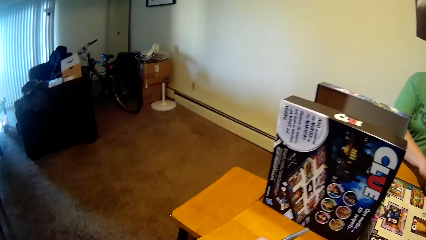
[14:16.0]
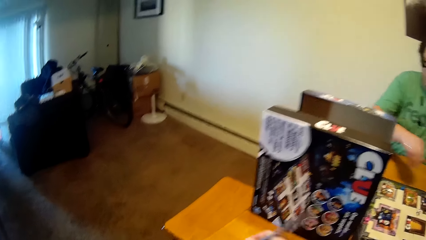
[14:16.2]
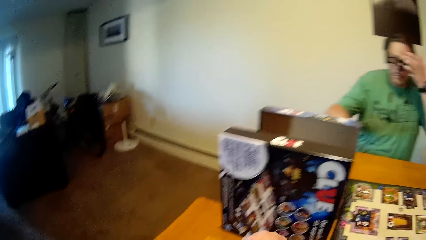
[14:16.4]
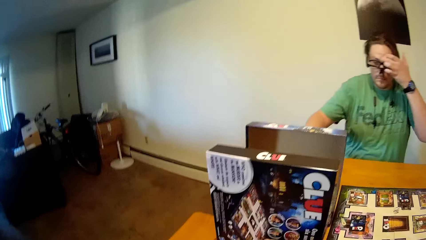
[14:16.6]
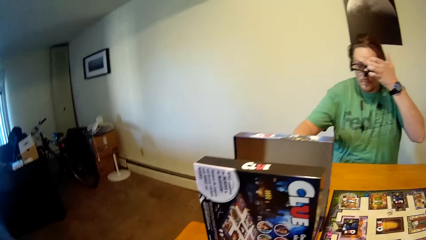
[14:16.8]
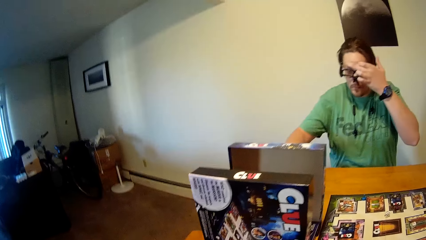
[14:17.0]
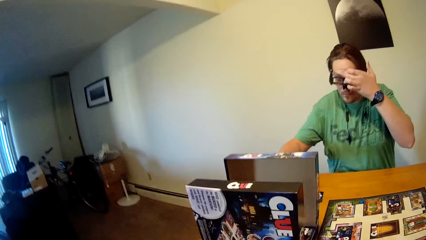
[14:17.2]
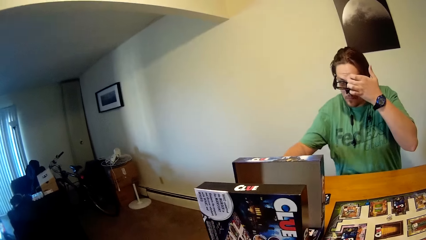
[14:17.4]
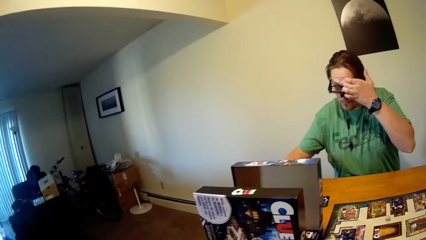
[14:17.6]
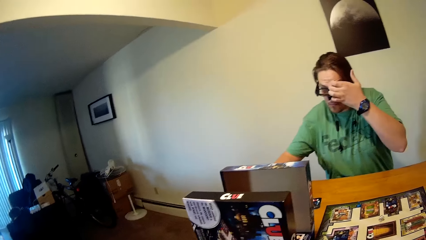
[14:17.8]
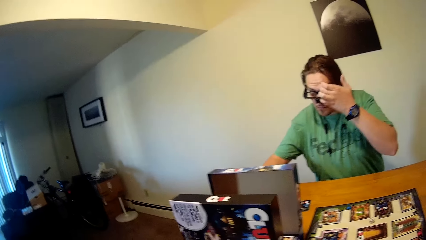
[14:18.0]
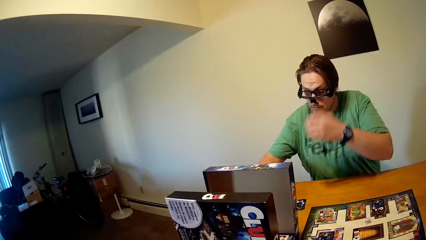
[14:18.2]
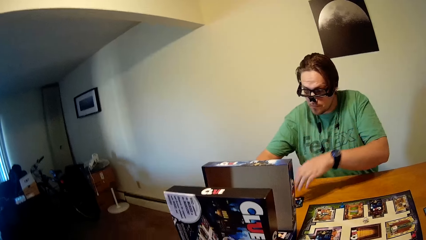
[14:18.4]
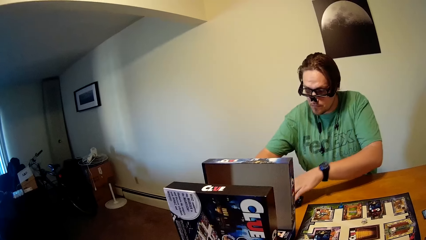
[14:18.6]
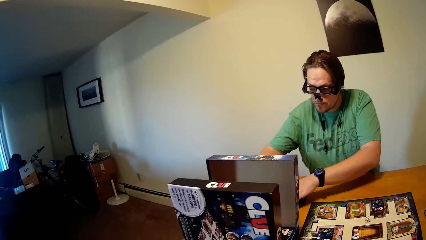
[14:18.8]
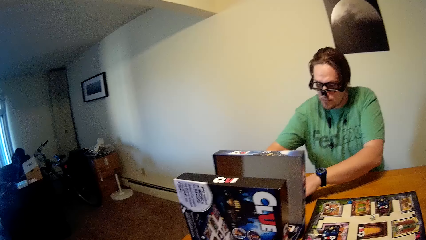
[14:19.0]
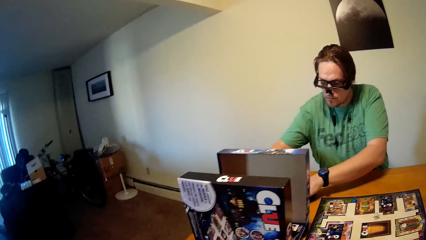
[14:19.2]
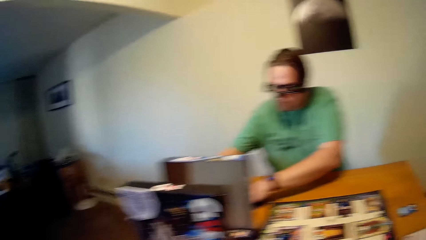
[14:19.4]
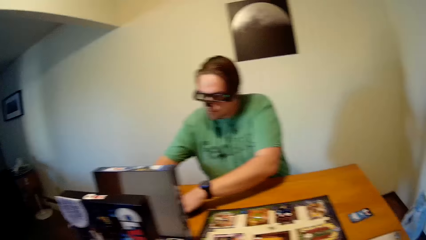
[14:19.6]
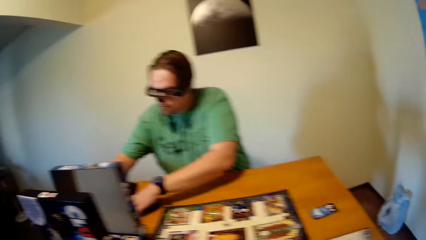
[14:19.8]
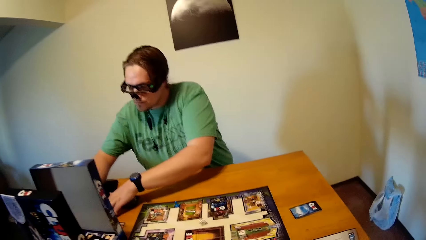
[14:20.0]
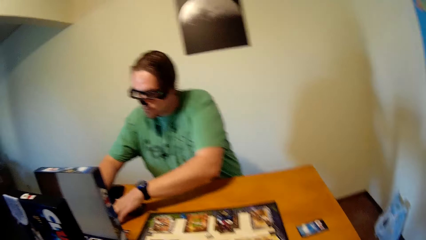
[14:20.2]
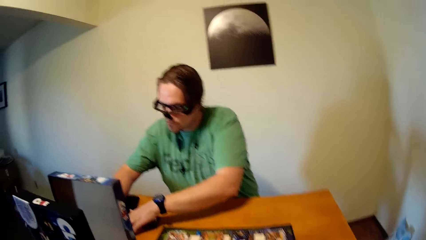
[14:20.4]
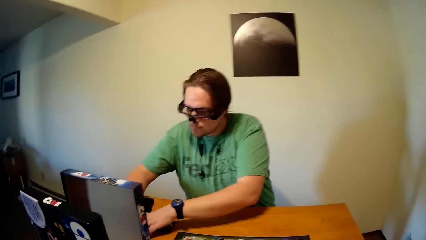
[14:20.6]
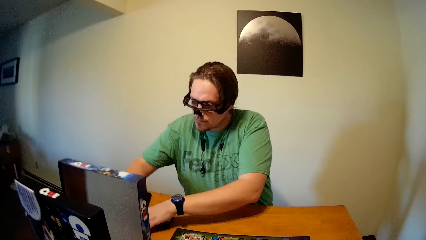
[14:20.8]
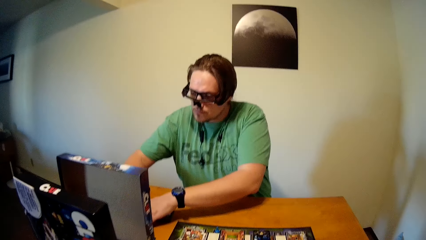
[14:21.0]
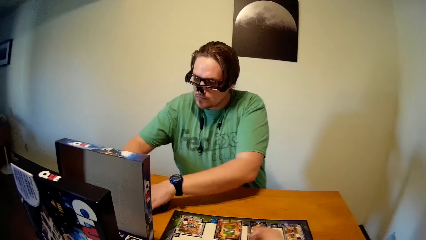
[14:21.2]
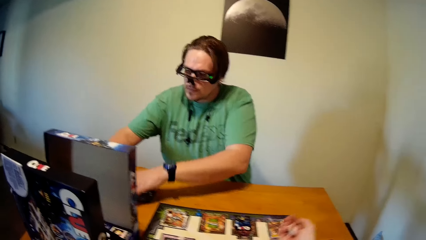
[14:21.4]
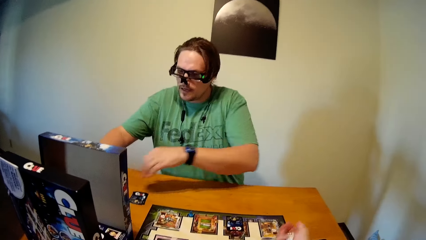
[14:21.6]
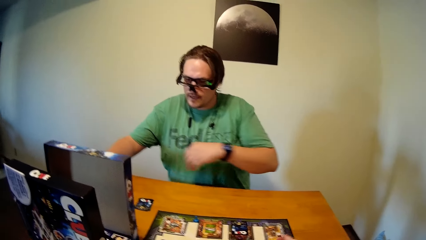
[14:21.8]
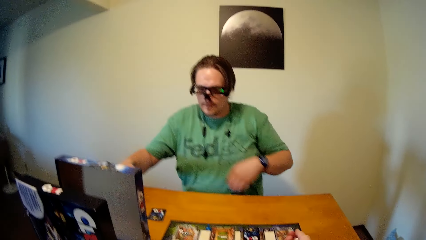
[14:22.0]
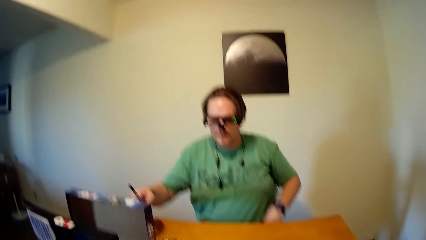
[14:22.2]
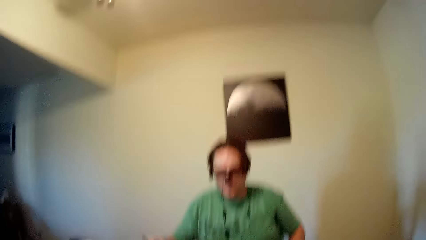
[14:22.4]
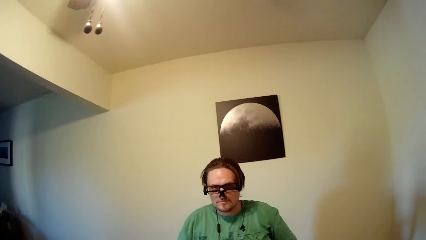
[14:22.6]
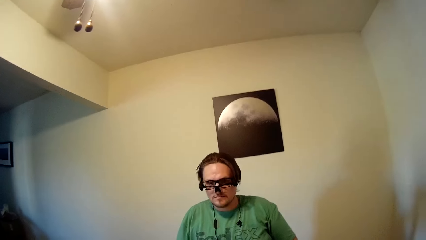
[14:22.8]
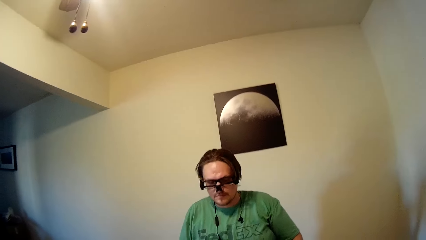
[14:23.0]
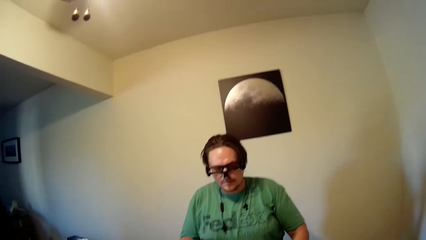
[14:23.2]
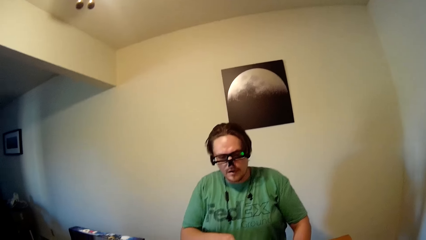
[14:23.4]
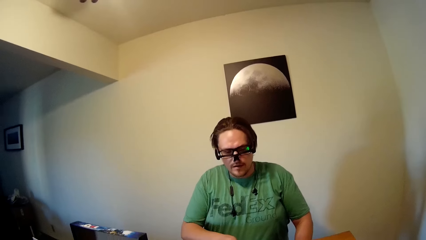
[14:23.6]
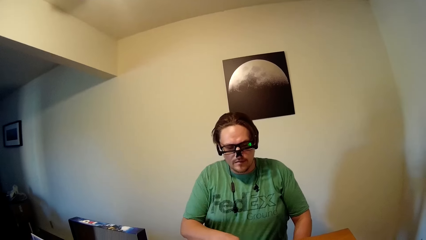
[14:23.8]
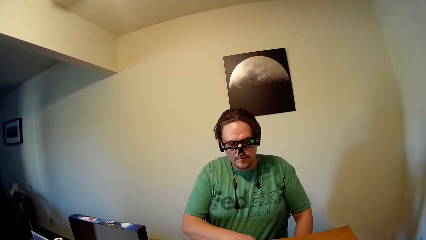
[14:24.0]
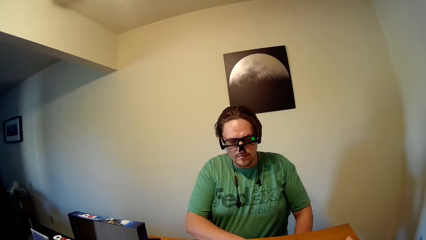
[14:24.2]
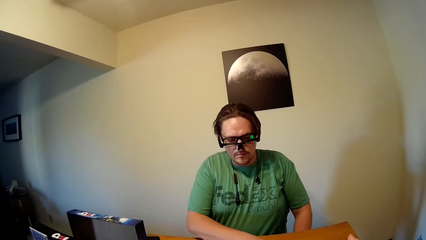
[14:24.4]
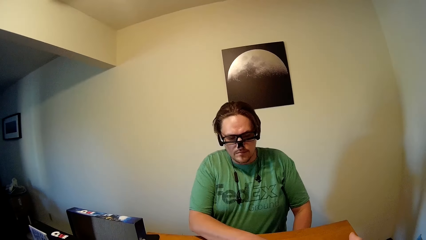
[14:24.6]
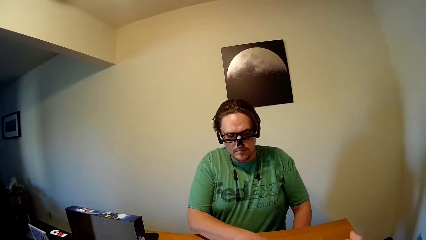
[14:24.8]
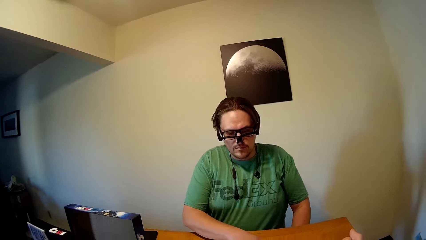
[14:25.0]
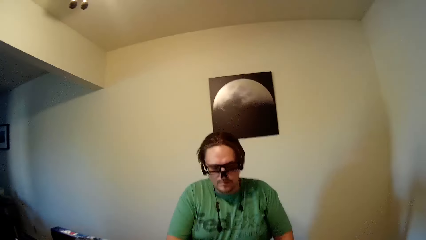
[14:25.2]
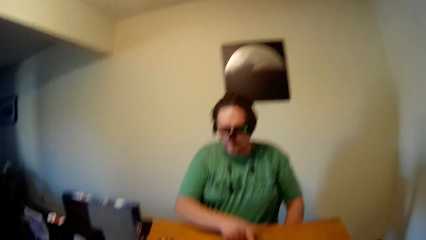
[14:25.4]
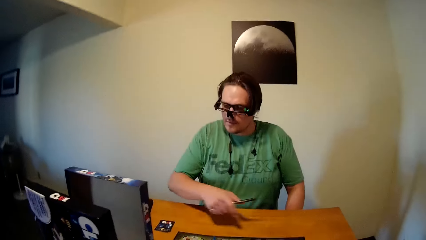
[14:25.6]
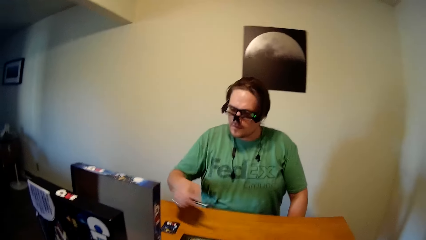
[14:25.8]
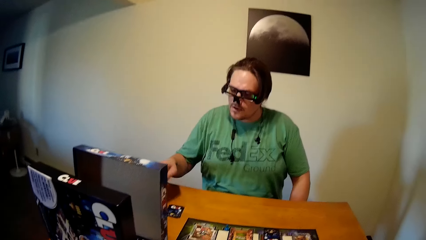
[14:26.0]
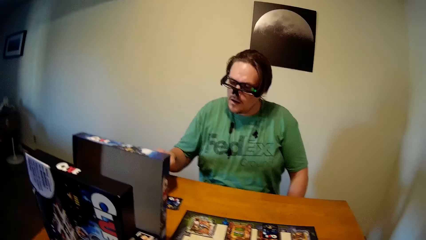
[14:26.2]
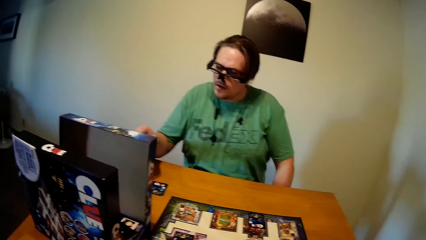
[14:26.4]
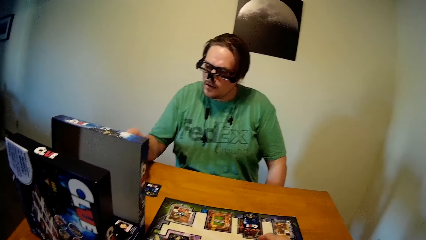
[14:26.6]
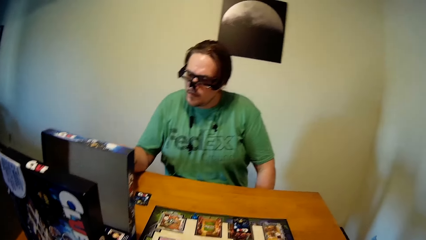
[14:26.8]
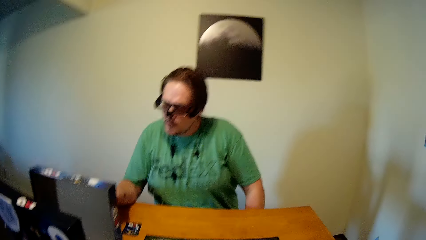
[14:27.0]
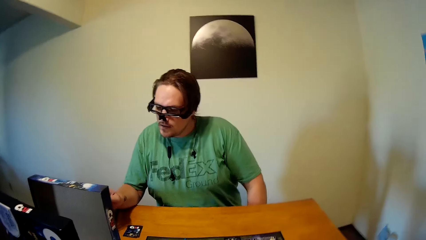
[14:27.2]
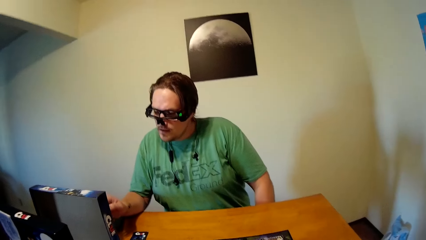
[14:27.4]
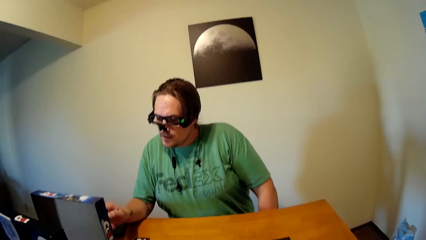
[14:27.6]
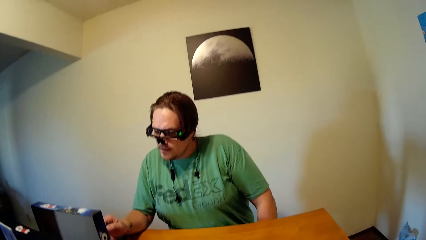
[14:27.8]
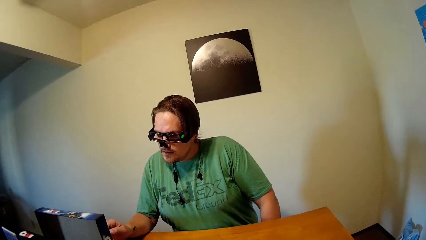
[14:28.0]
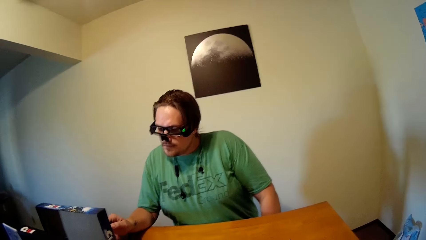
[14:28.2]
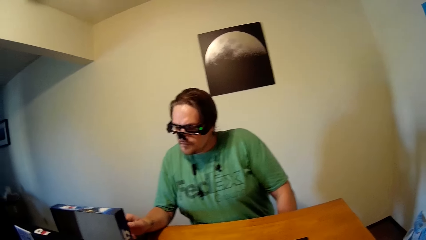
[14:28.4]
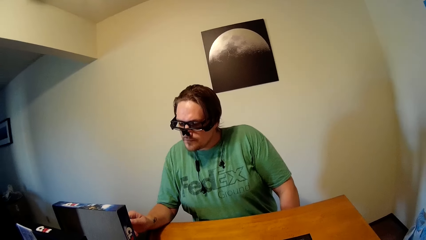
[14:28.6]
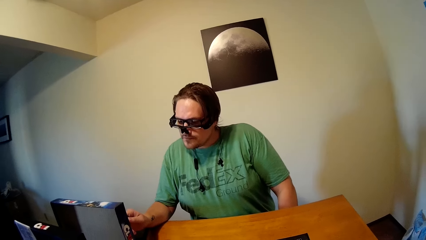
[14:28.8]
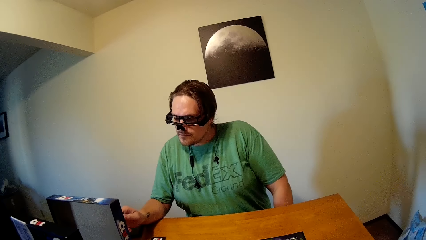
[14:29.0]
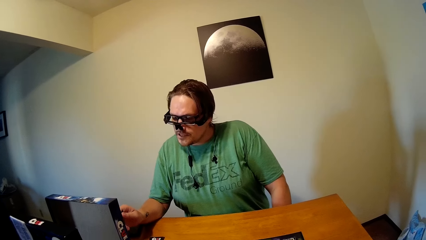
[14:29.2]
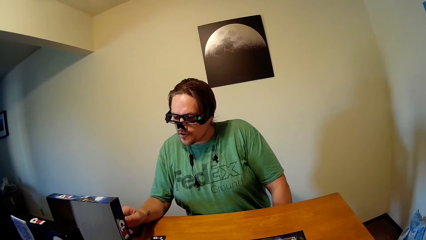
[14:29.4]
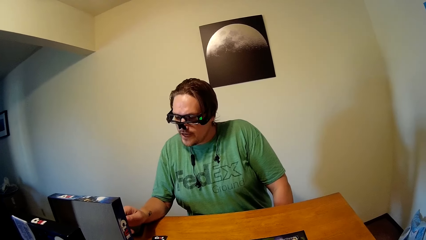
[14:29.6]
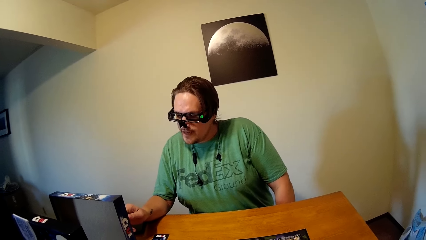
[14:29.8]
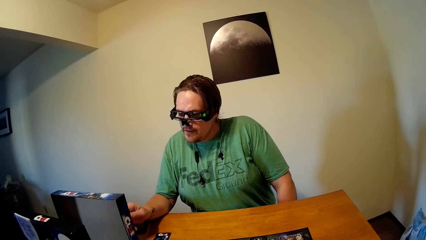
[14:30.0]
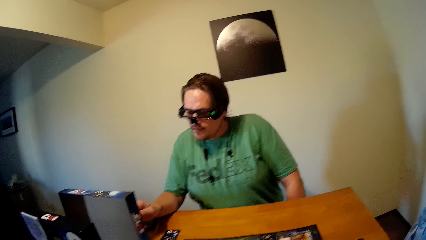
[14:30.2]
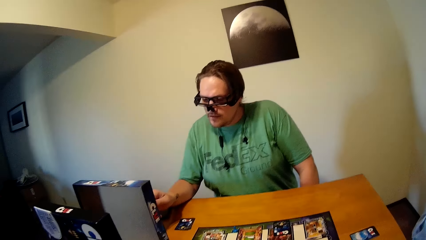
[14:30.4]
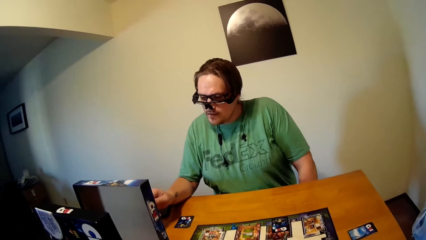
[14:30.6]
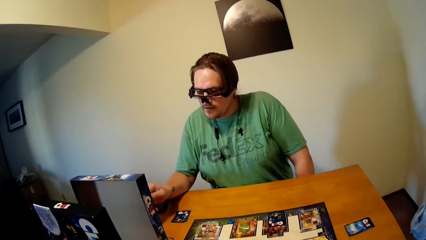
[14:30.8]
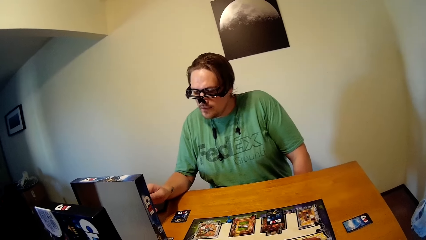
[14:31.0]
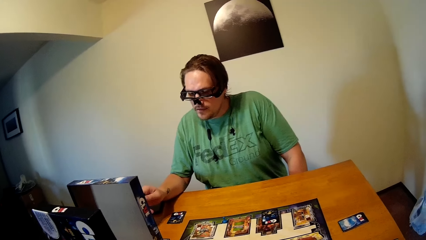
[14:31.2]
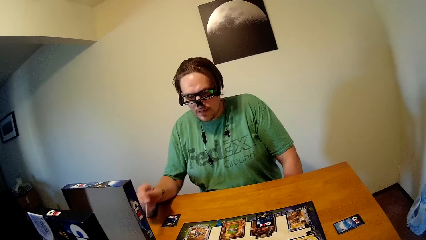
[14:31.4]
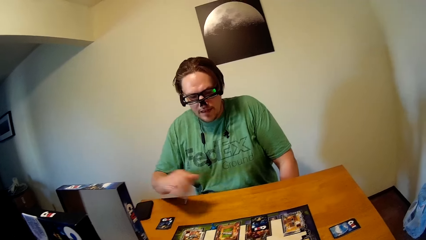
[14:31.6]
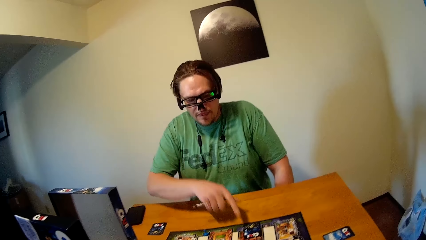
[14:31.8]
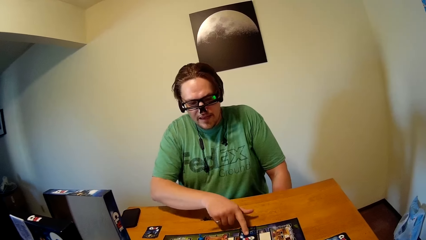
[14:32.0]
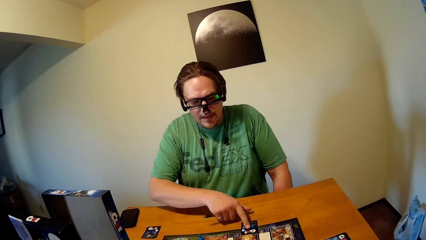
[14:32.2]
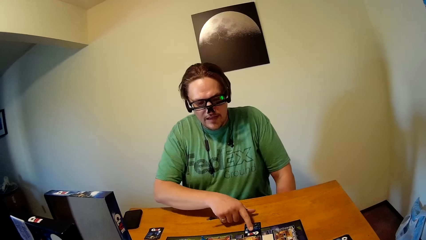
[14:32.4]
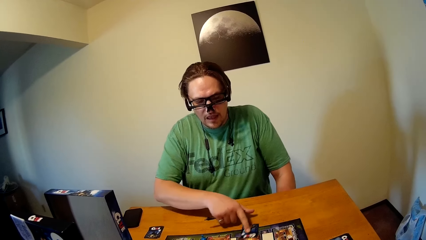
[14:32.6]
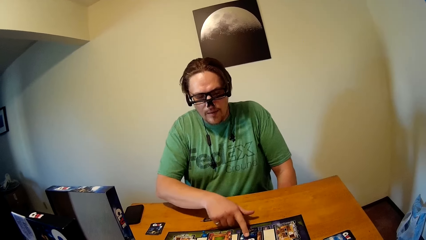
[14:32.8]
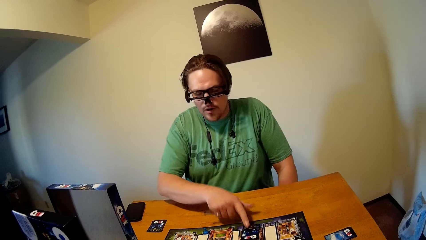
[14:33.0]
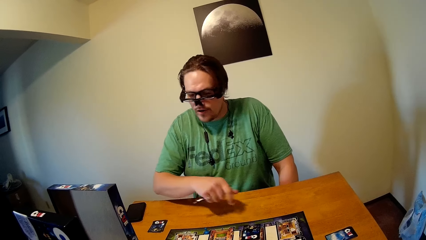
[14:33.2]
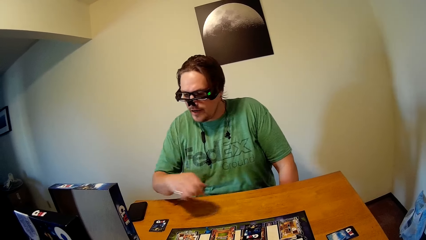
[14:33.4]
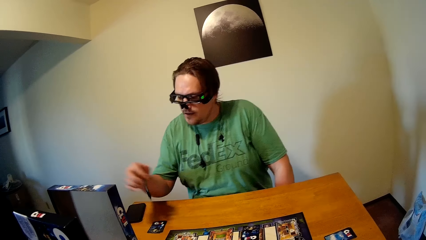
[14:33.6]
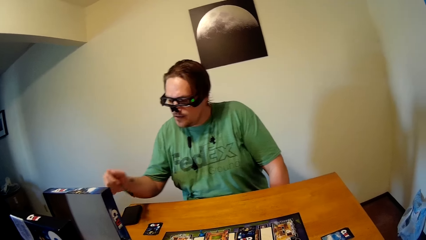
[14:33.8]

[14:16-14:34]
The camera wearer picks up dice from the board with his right hand. He rolls the dice. The man moves a card on the table with his right hand.
